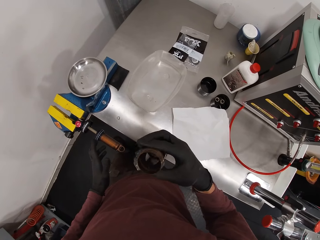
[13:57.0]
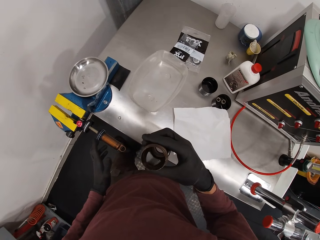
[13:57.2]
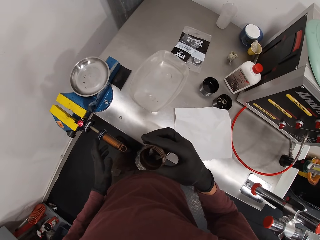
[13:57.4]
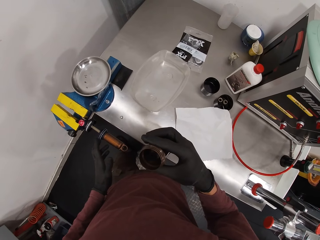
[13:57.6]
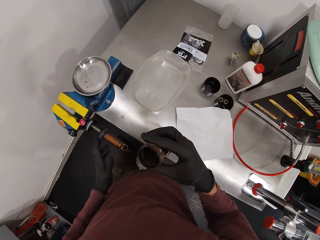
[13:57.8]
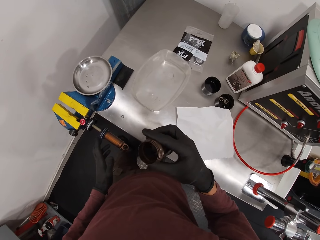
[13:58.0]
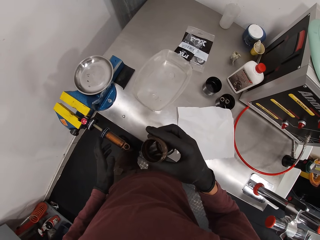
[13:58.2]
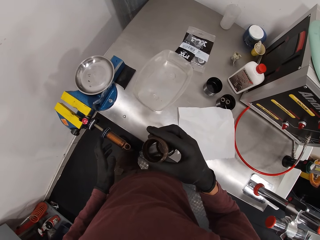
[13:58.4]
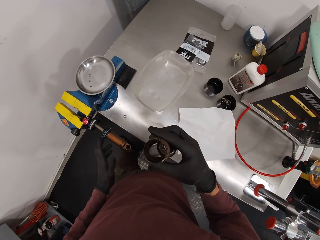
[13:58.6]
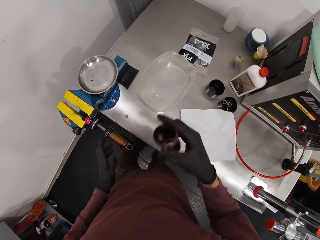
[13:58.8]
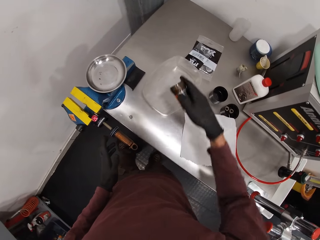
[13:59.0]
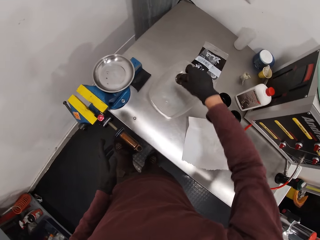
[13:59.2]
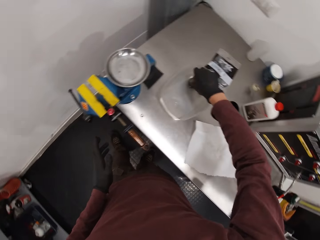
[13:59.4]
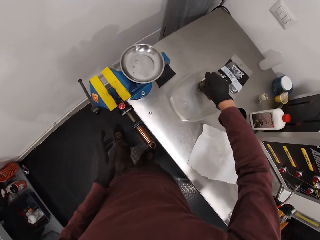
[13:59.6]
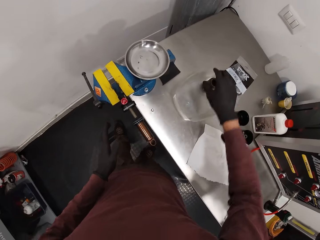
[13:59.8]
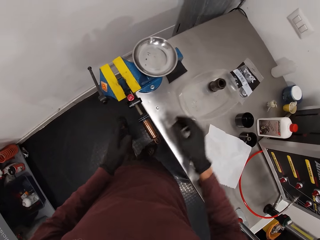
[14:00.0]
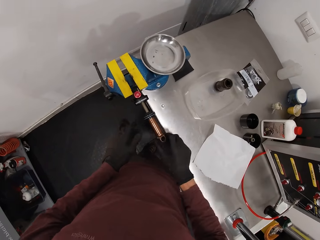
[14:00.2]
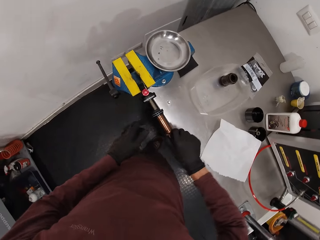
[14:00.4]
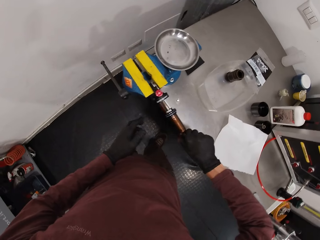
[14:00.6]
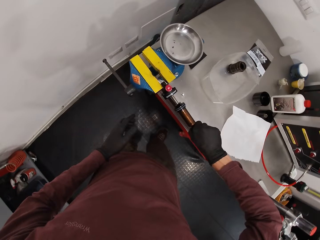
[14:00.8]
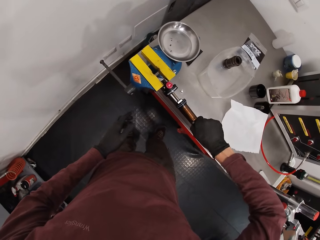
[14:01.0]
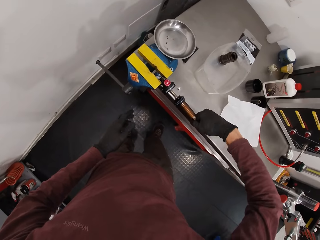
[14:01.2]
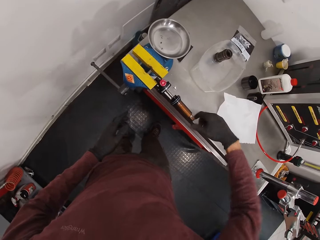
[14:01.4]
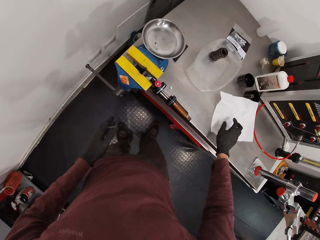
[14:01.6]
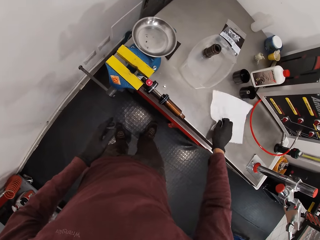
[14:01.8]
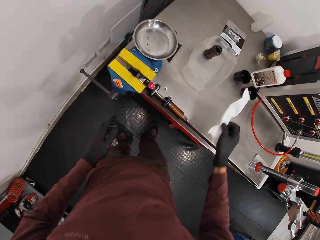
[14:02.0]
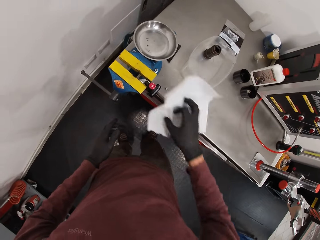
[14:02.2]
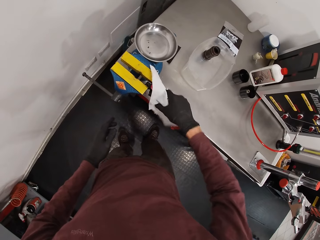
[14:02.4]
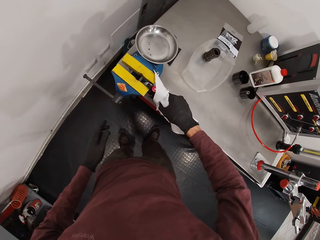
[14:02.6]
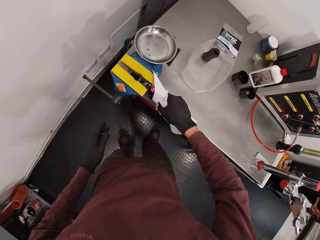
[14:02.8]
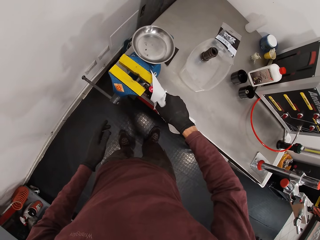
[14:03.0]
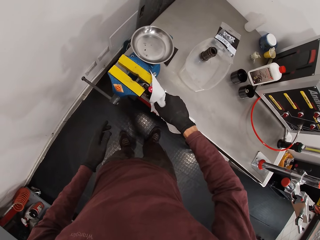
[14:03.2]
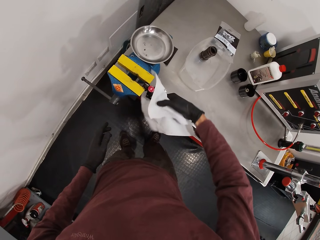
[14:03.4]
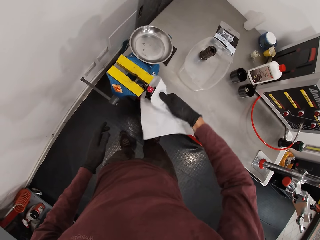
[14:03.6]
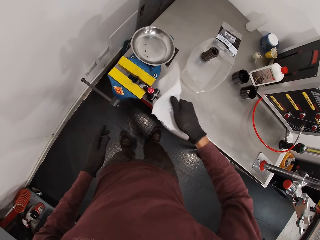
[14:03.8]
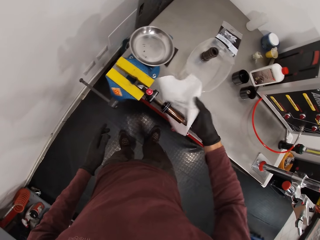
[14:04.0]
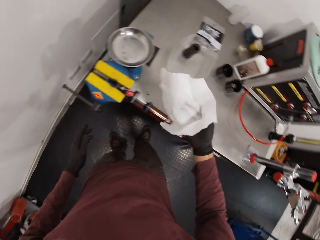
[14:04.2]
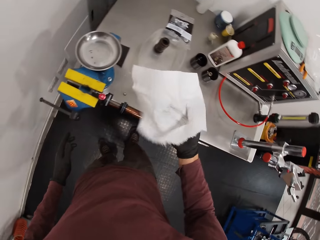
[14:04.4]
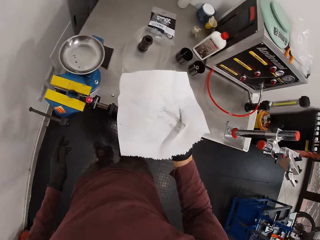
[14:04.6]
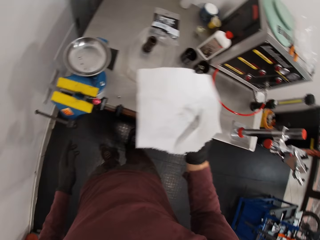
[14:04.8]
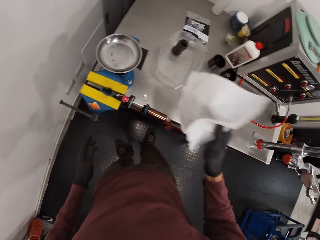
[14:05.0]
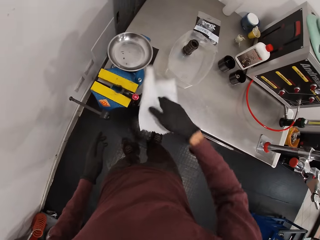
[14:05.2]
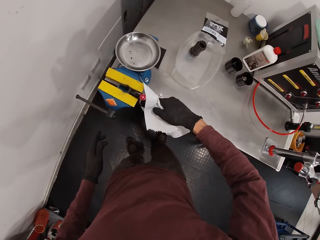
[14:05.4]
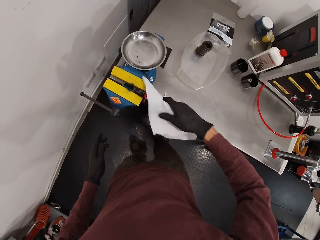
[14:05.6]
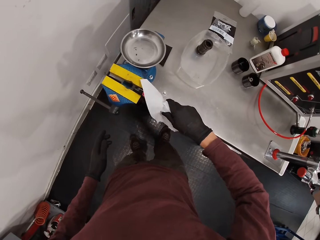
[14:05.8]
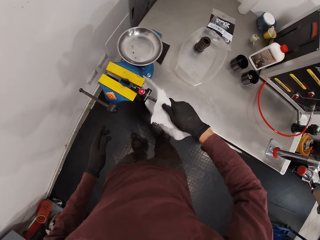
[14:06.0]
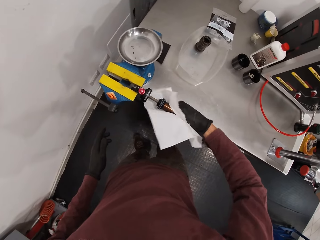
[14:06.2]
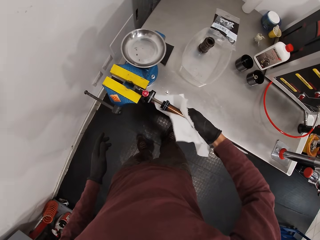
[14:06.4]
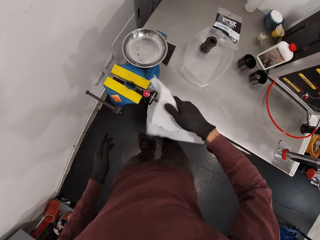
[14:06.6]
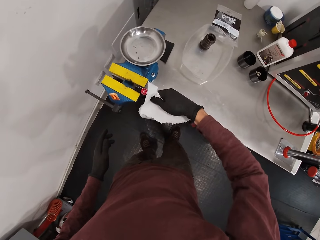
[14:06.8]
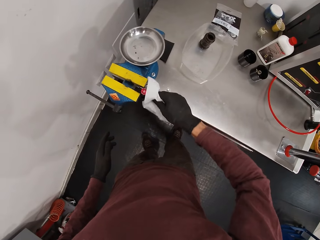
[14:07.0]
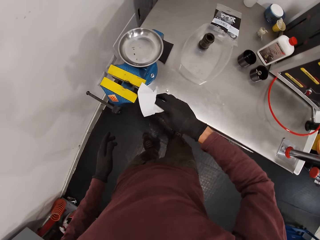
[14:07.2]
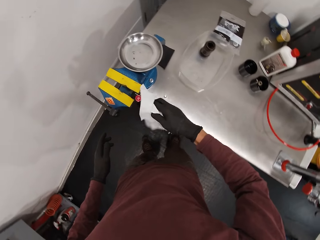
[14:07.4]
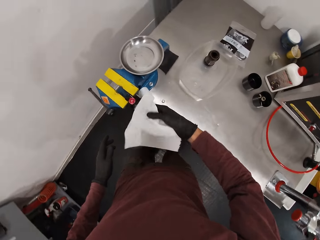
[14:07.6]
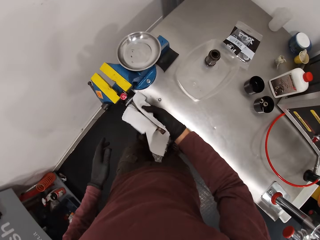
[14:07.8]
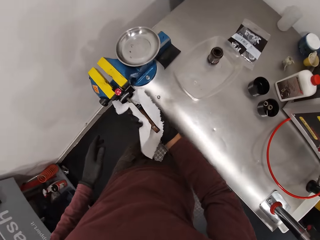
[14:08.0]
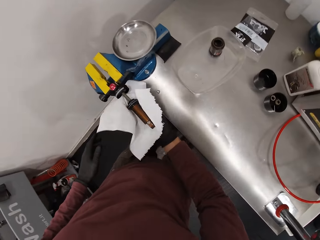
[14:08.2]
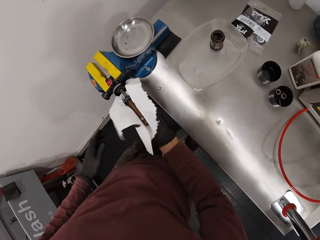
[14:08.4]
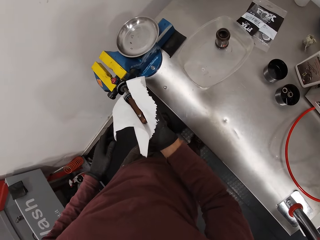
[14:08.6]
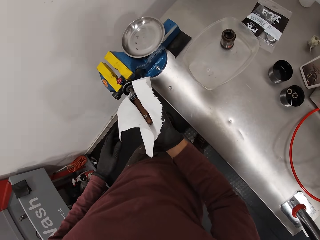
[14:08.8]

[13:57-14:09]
The camera wearer drops the air sleeve into a plastic container with his right hand. He holds the fox suspension float with his right hand. He picks the toilet paper from the workbench with his right hand. He wipes the fox suspension float with the toilet paper in his right hand. He looks at the toilet paper. He wipes the fox suspension float with the toilet paper in his right hand again.

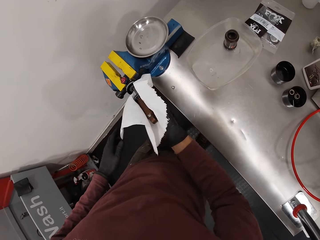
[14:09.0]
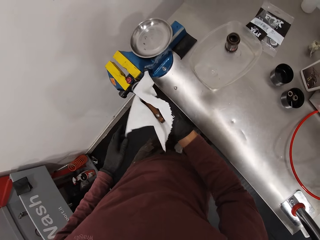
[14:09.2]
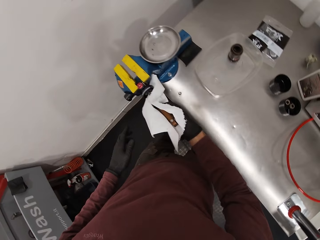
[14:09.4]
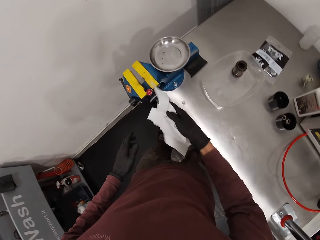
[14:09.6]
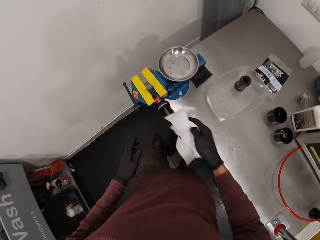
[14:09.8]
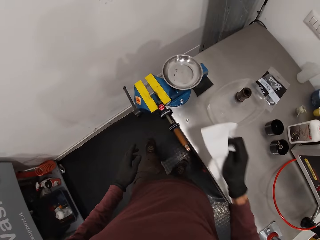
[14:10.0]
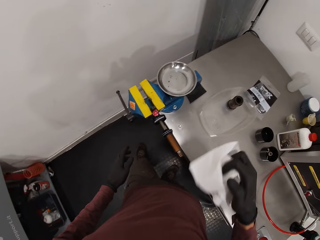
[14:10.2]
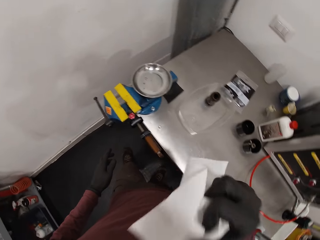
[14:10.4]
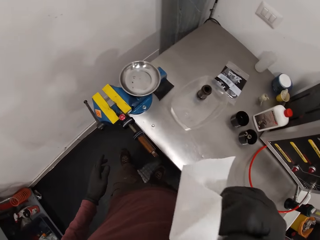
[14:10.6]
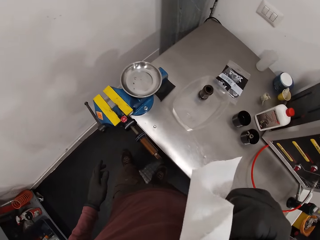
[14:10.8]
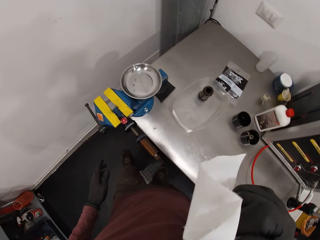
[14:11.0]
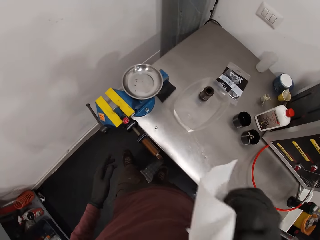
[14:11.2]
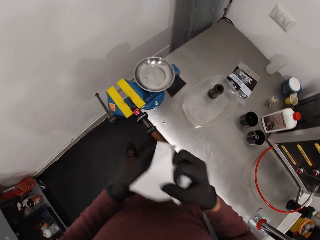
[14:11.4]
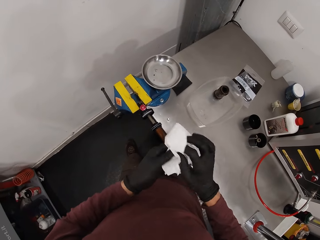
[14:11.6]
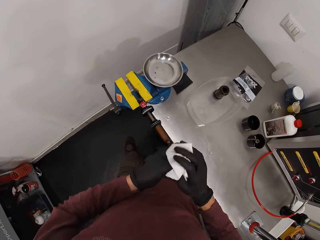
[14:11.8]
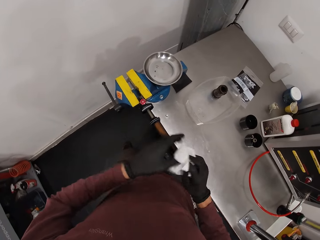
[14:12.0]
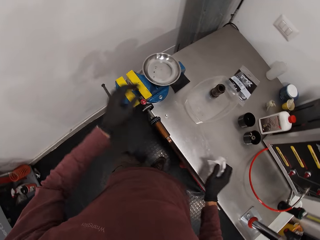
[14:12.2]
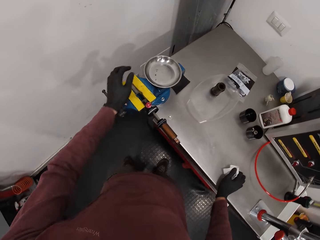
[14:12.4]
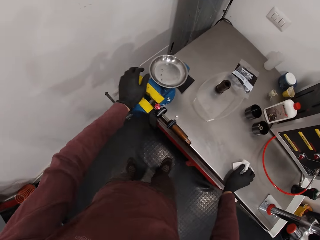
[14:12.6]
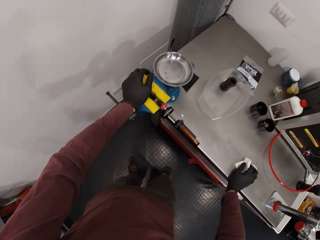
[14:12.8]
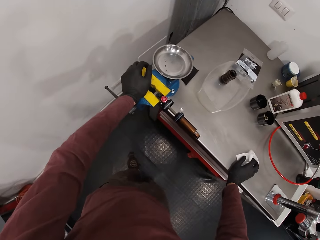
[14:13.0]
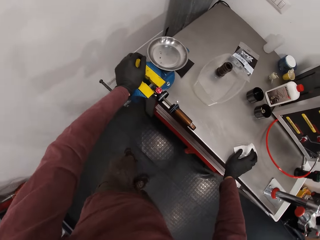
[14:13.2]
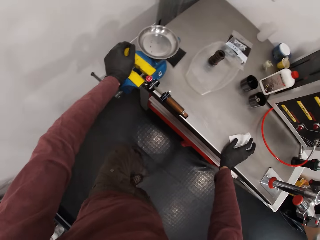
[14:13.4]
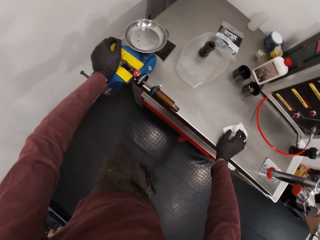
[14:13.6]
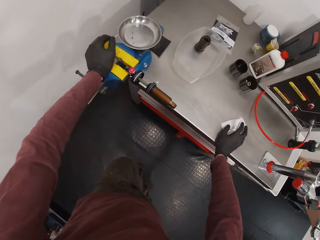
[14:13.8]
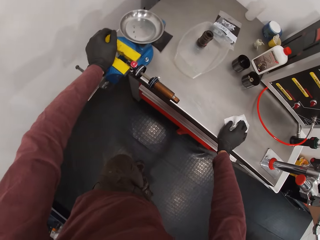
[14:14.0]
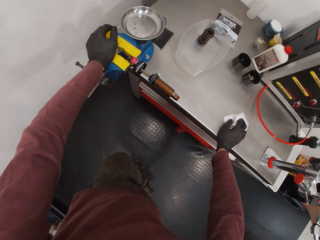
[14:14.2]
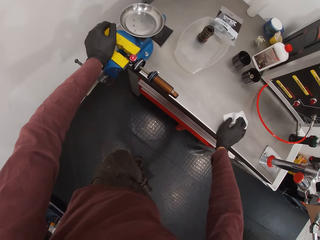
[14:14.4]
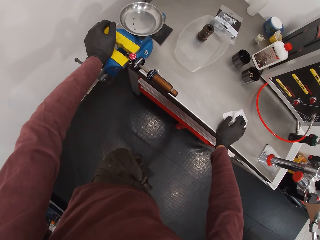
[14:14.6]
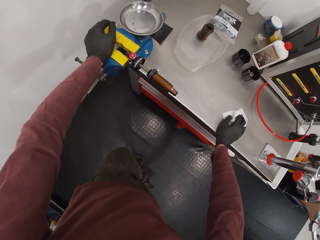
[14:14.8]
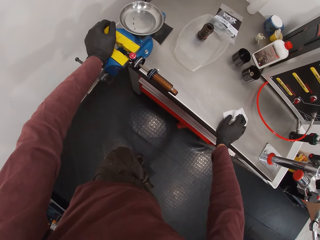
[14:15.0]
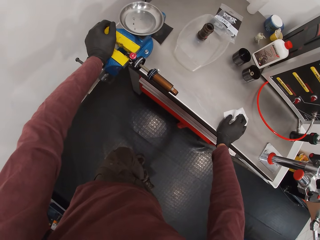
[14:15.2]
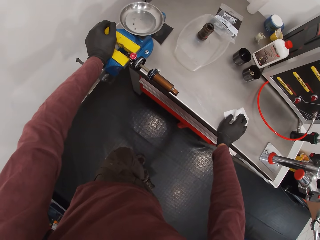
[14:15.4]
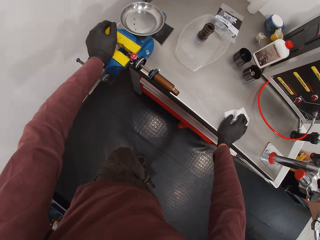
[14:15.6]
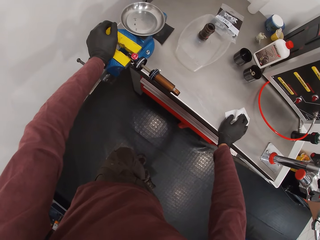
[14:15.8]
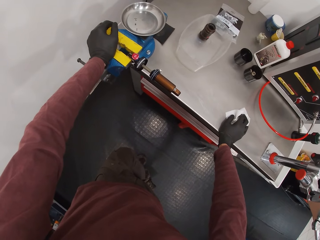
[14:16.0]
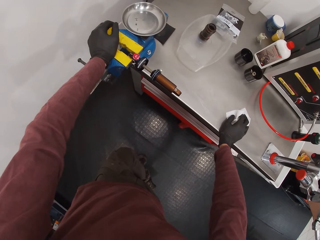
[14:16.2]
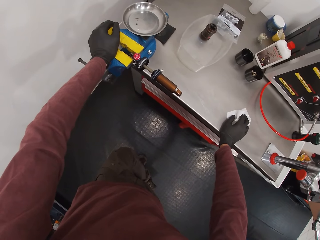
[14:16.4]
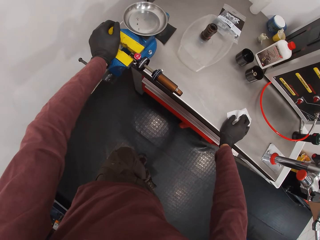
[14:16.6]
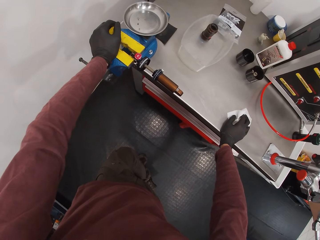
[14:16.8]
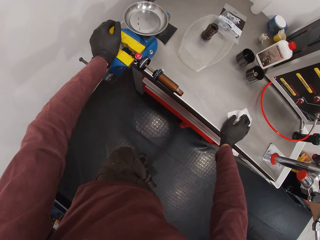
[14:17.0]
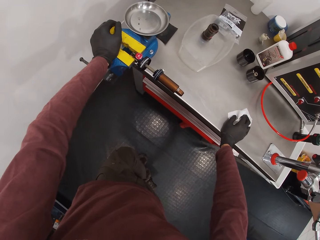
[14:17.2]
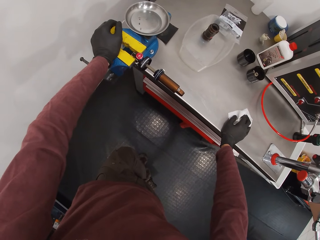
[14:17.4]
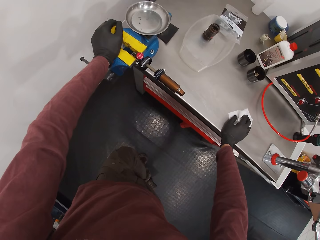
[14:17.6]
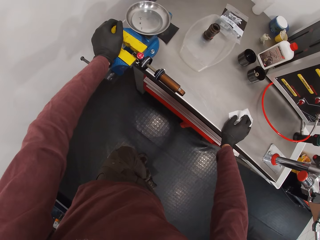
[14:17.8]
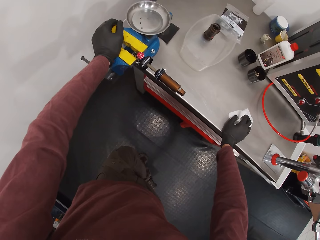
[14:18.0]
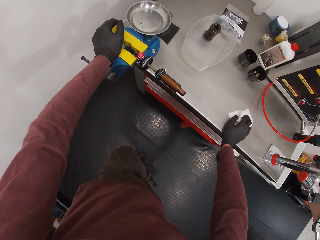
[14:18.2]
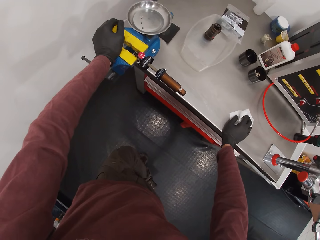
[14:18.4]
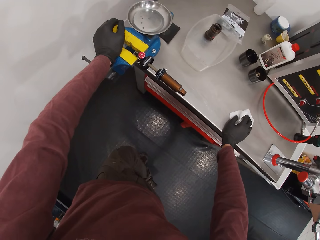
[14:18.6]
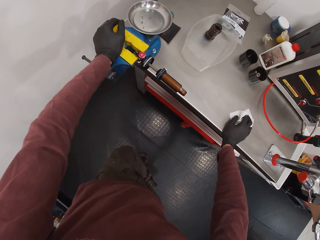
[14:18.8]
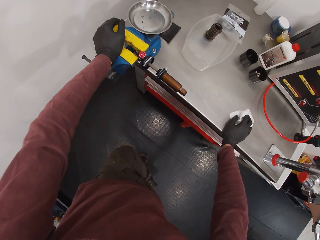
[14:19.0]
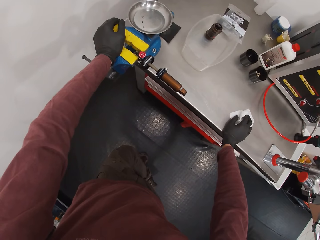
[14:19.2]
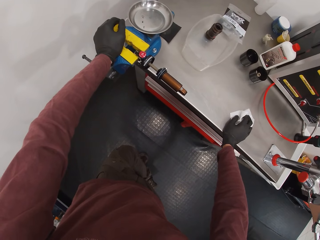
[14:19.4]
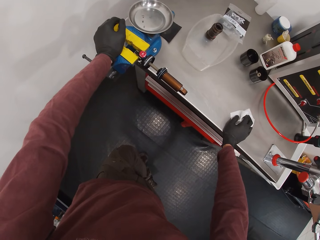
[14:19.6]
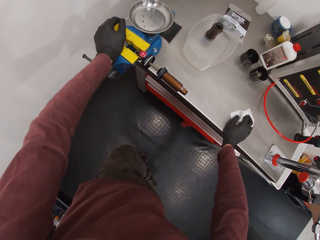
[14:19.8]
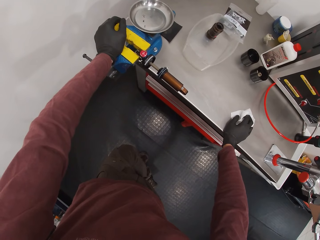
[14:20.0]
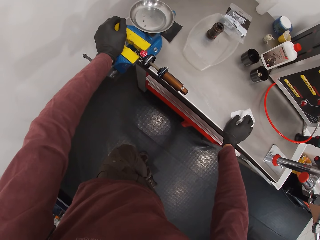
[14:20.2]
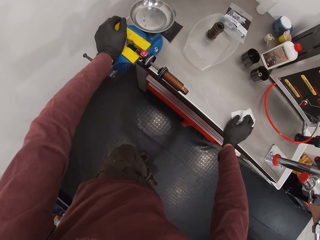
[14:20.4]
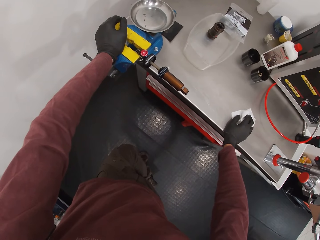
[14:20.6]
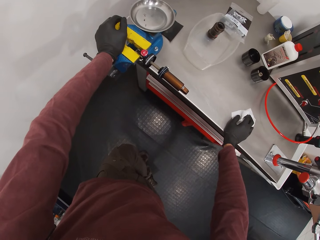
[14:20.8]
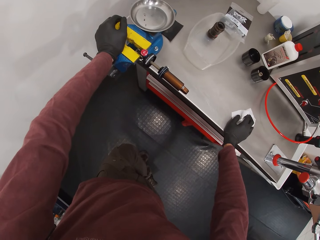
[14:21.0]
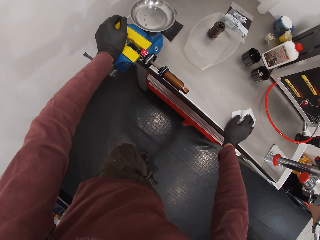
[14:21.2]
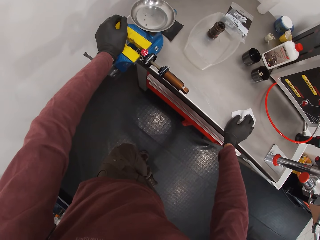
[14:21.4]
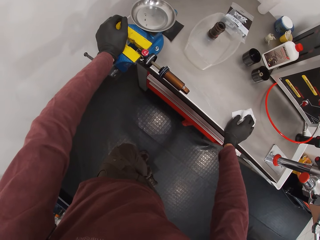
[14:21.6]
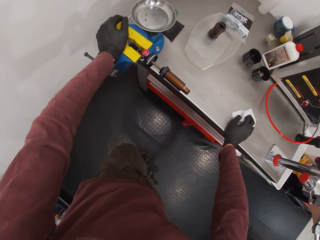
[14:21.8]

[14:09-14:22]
The camera wearer scratches the face. He wipes his hands with the toilet paper. He folds the toilet paper. He touches the bench vice with his left hand and touches the workbench with his right hand.
